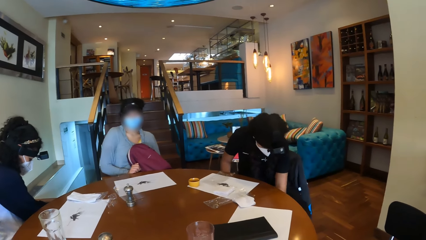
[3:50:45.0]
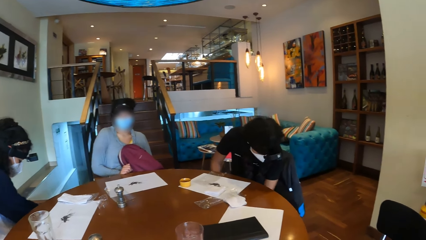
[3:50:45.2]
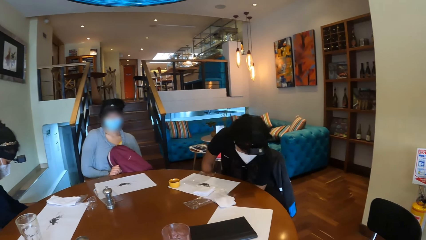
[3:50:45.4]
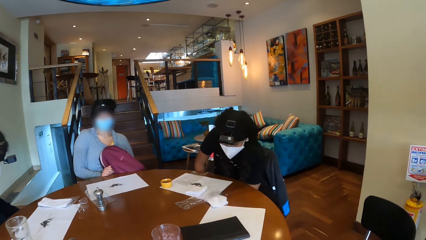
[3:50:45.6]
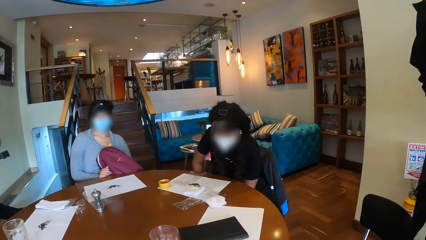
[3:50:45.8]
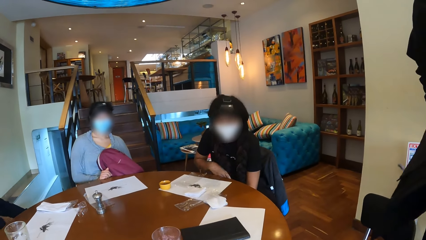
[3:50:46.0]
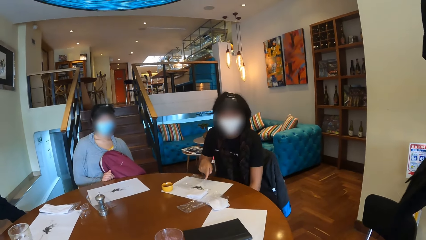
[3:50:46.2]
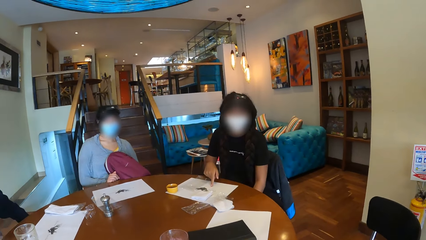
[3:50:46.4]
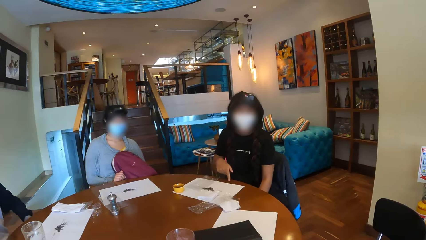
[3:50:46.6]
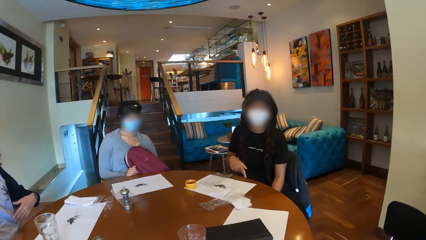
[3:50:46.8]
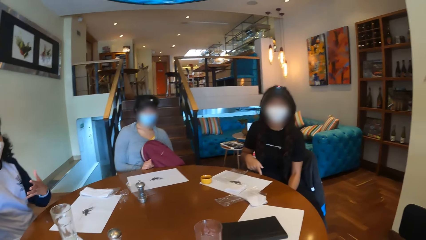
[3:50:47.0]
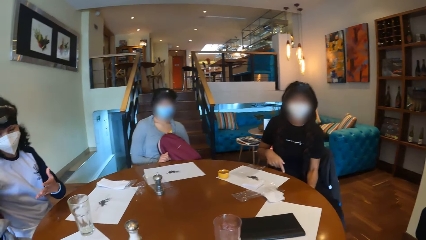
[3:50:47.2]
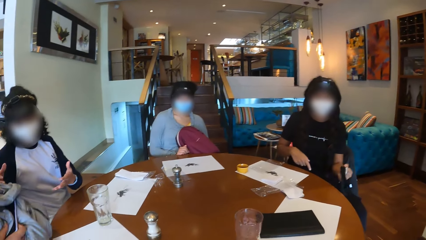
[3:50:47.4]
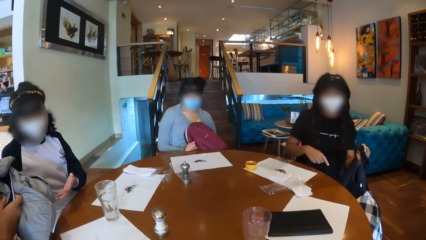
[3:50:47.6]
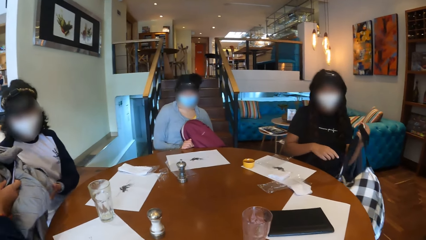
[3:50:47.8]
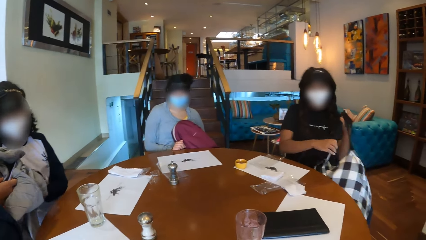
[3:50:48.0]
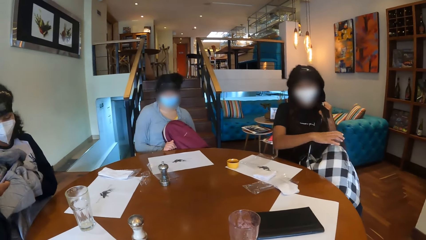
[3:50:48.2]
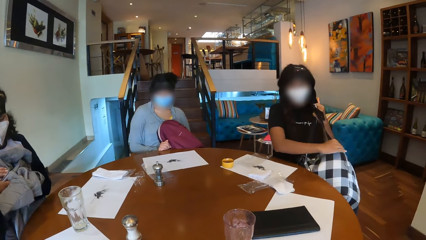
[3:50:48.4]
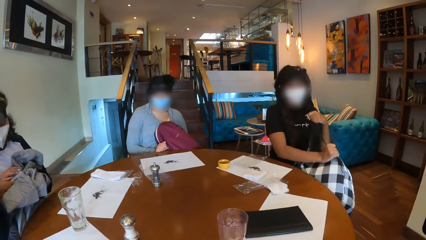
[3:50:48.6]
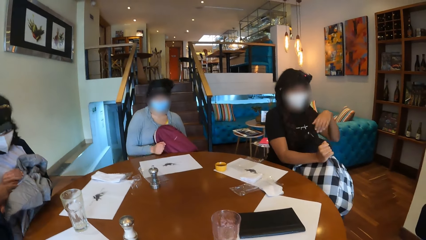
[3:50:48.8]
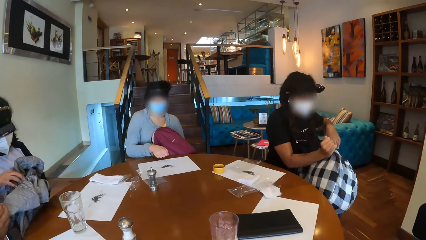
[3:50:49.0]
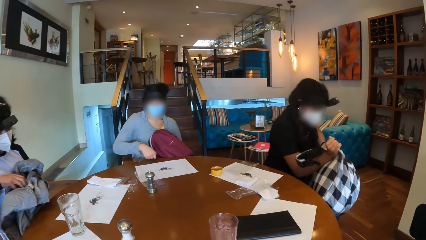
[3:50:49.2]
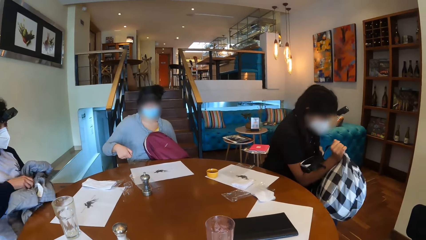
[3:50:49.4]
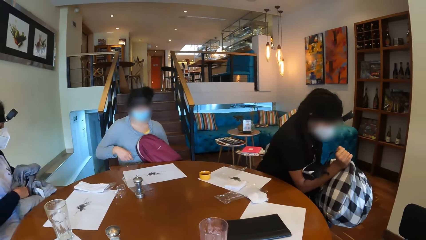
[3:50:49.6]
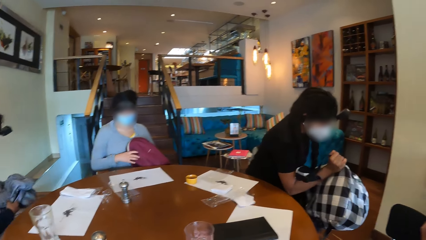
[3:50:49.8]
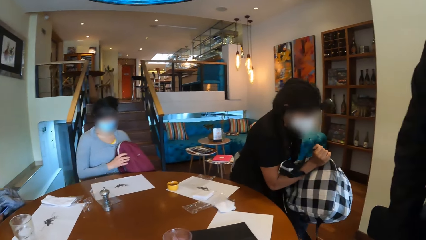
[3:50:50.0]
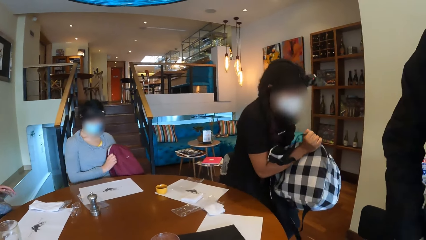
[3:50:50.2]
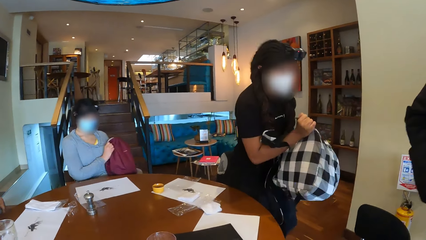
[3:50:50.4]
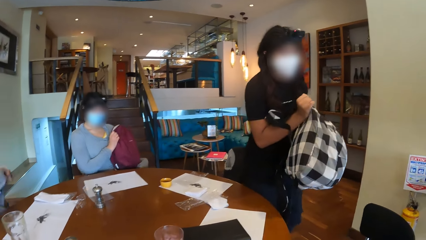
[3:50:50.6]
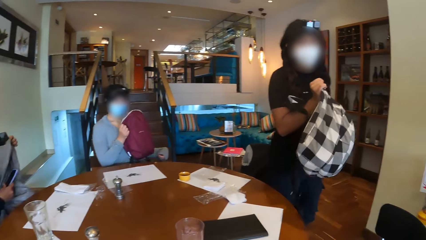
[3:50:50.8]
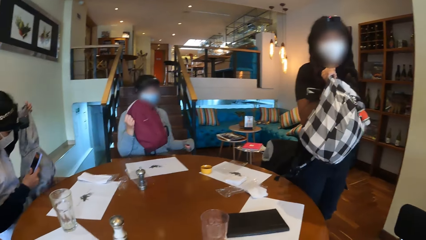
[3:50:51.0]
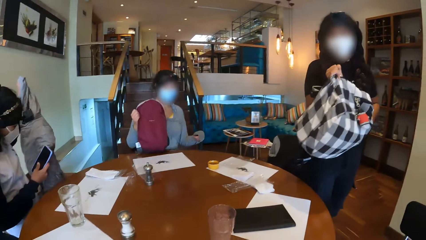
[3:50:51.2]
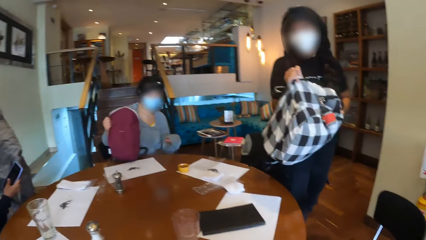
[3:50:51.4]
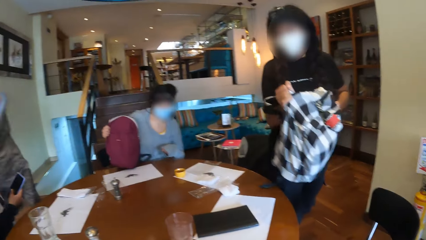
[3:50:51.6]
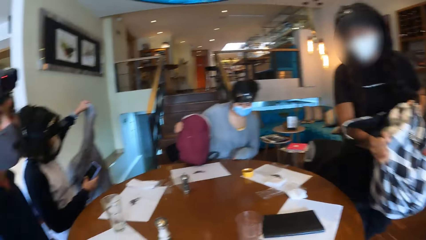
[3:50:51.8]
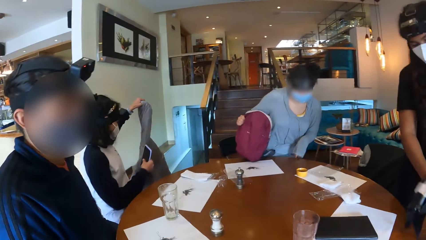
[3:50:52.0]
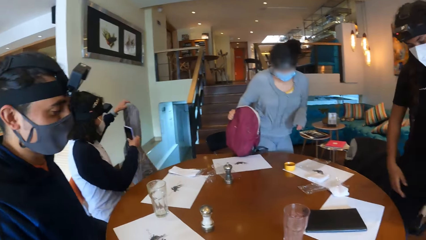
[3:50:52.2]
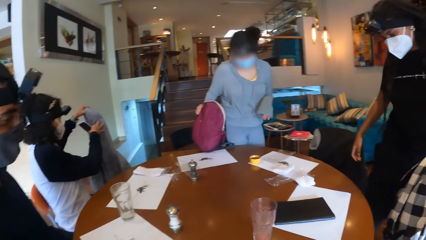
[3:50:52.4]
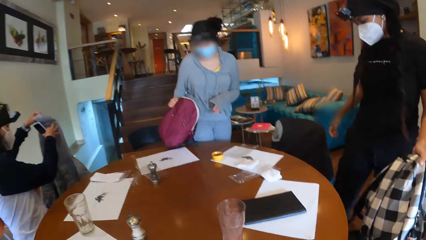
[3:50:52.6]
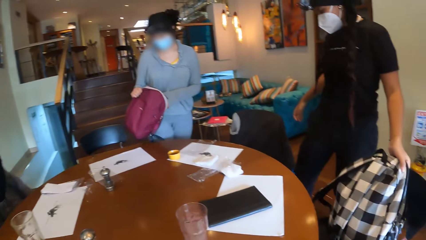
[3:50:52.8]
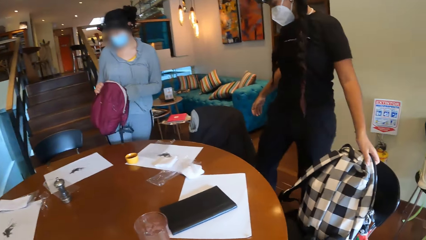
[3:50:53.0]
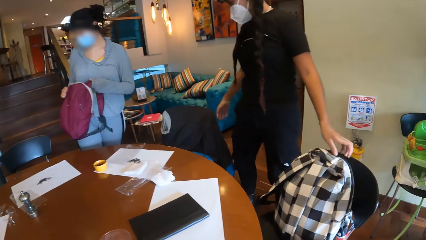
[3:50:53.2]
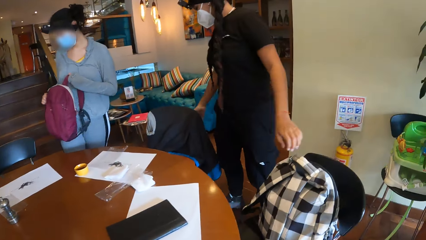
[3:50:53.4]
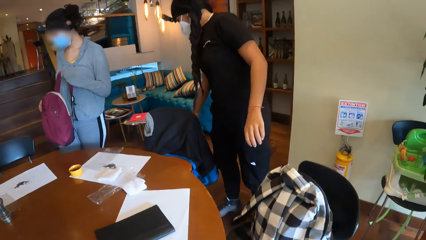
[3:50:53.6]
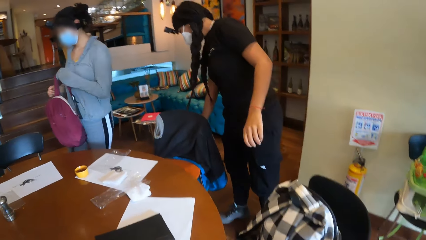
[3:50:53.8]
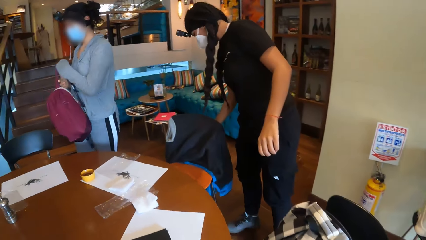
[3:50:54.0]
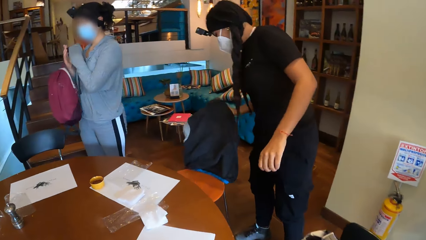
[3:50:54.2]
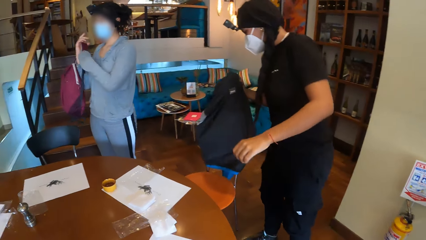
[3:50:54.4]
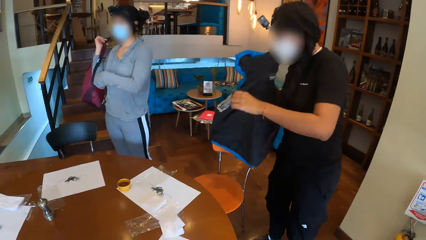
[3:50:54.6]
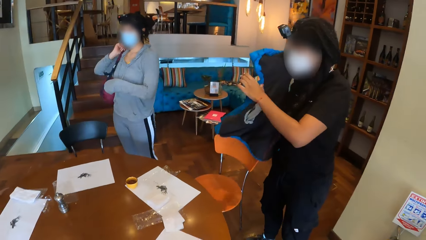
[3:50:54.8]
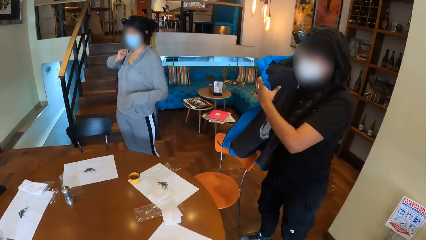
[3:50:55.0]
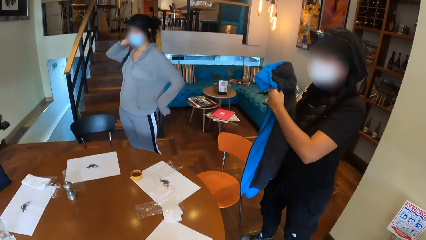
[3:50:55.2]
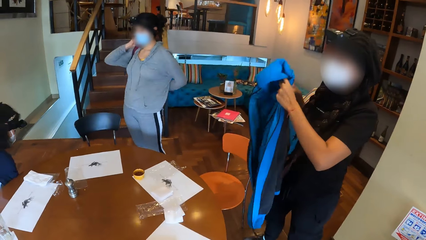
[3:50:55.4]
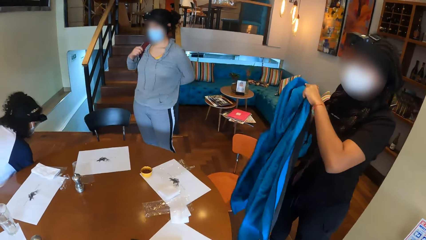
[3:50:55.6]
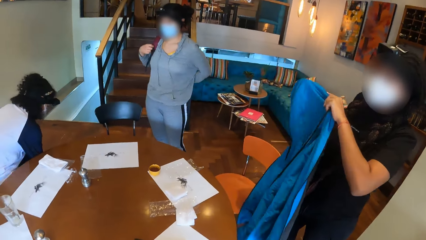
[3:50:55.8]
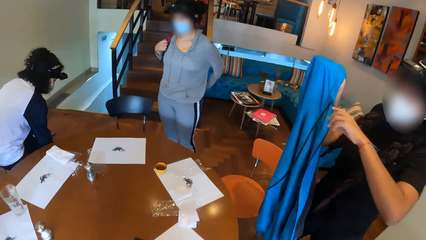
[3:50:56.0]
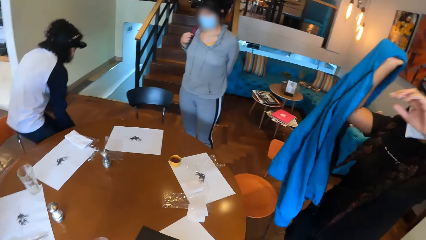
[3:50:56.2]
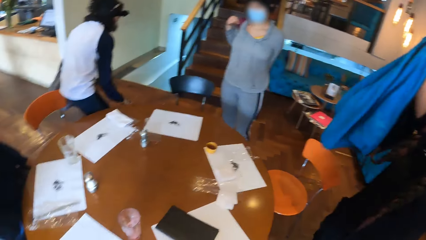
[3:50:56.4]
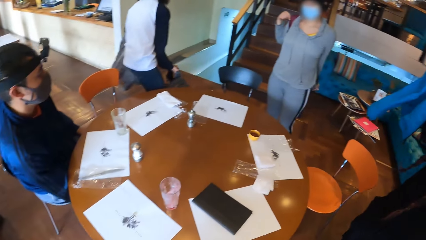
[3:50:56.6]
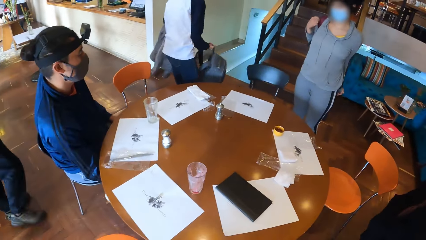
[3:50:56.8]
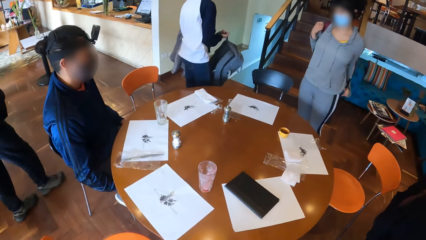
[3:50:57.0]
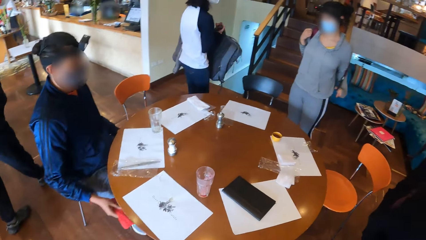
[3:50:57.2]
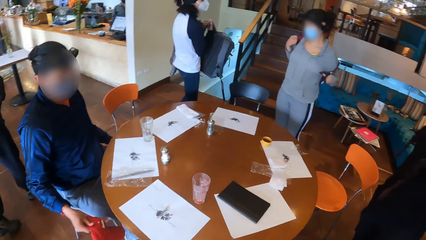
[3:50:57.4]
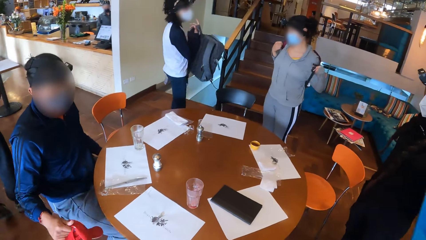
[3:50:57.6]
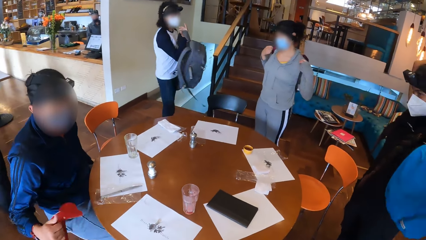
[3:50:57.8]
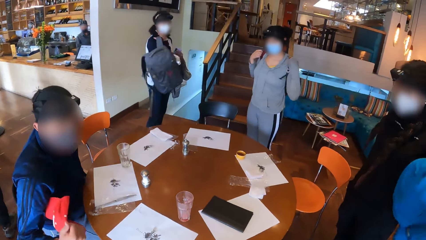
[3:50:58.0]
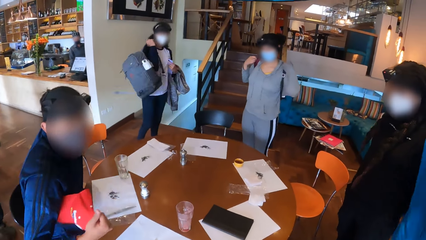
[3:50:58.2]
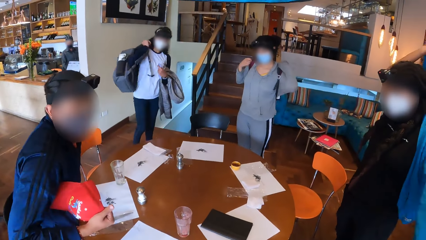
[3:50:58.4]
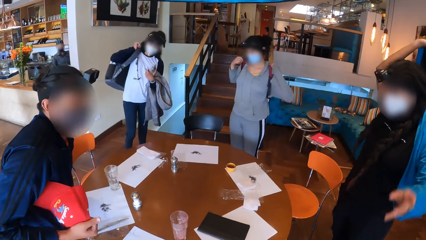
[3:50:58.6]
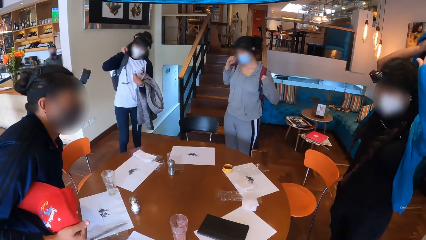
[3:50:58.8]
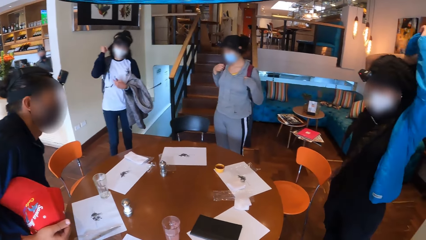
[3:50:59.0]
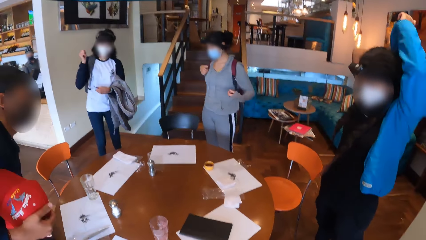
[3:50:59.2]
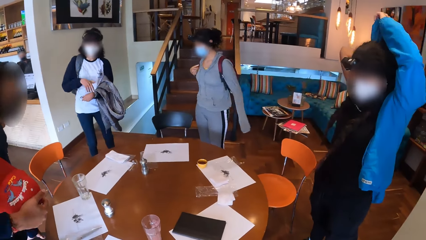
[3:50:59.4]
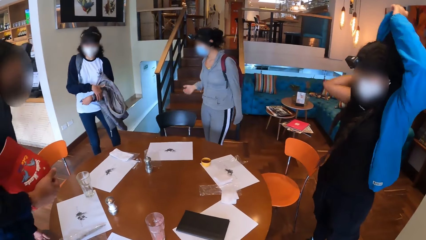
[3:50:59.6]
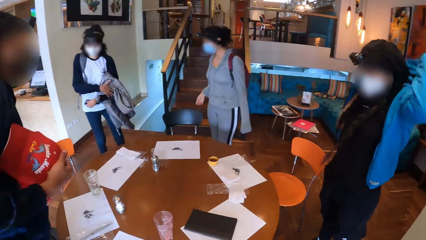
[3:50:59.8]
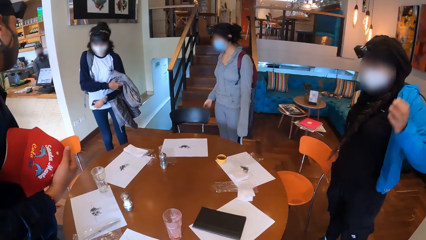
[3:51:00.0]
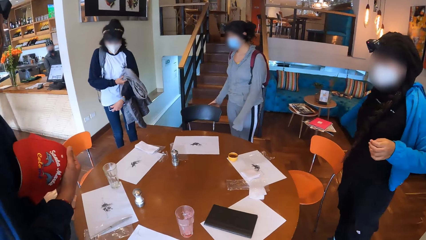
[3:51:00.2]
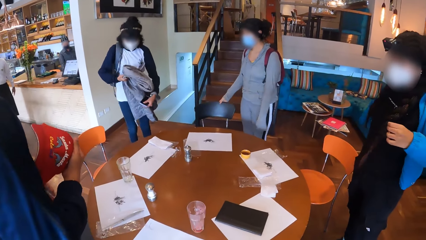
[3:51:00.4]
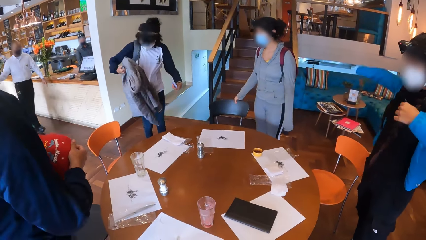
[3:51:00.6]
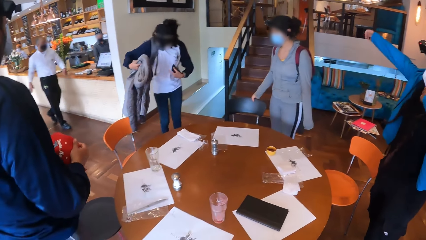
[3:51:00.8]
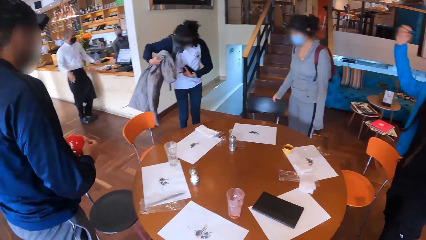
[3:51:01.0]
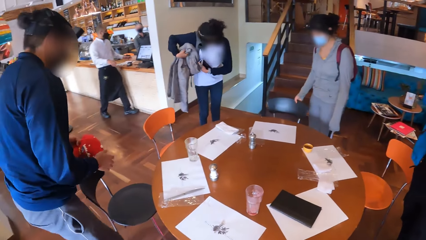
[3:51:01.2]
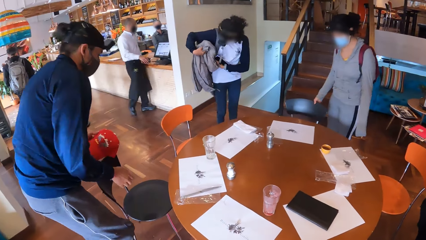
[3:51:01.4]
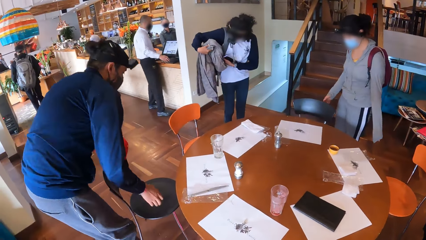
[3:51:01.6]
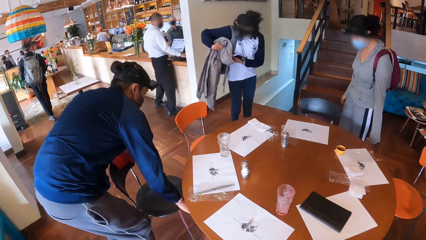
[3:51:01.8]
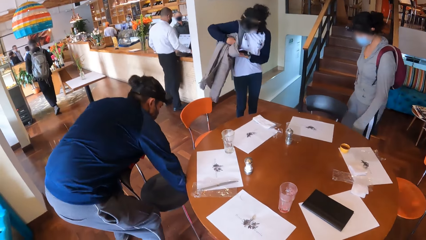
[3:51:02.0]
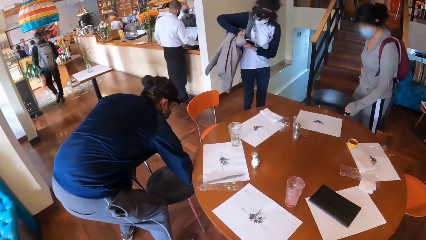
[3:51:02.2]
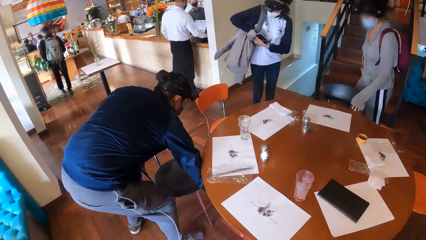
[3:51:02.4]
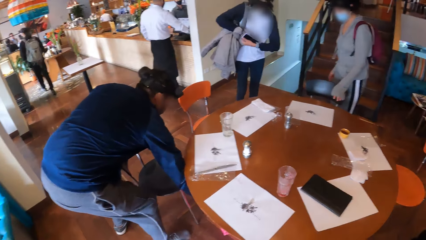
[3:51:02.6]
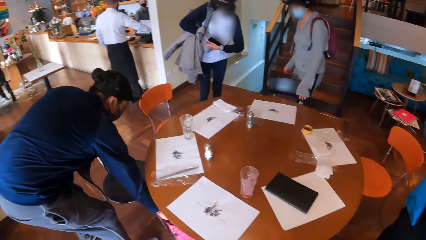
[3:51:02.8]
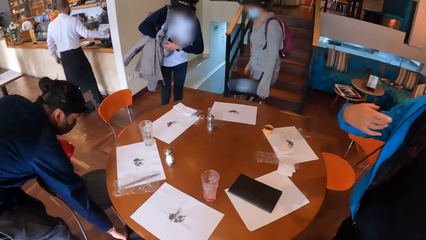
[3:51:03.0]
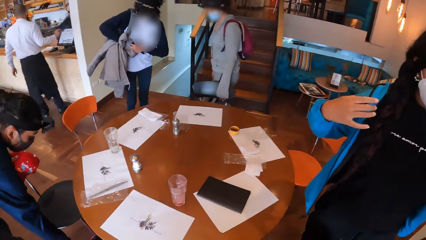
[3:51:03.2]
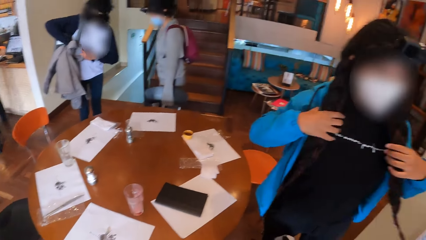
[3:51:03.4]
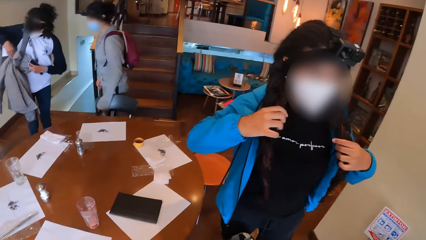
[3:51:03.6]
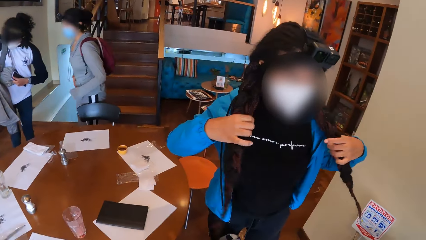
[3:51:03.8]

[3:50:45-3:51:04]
A girl picks a backpack from the floor with her left hand. A man hands another girl a jacket with his right hand. The first girl wakes up from the chair. The other girl holds a phone with her right hand. The first girl drops the backpack on a chair with her left hand. A woman wakes up from the chair. The first girl picks a jacket from the chair with her right hand. The woman carries a bag on the back. The other girl wakes up from the chair. The first girl wears the jacket with both hands. The other girl wears a backpack with her right hand. The man wakes up from the chair. The other girl carries the bag on the back. The other girl puts the jacket beside the backpack handle with her right hand. The man picks a bag from the floor under the table with his right hand.
